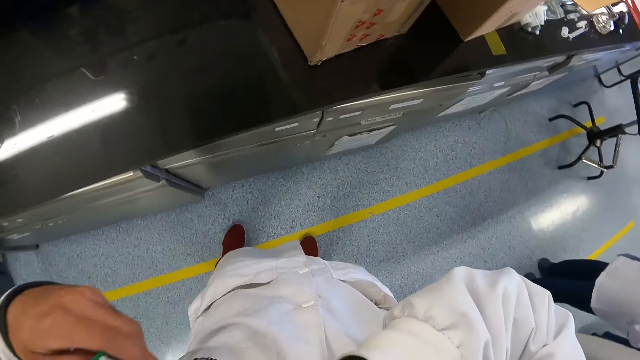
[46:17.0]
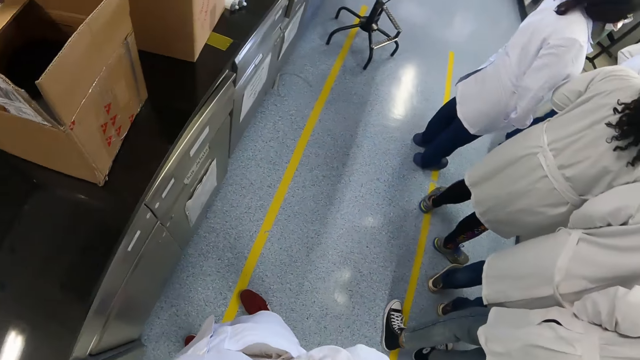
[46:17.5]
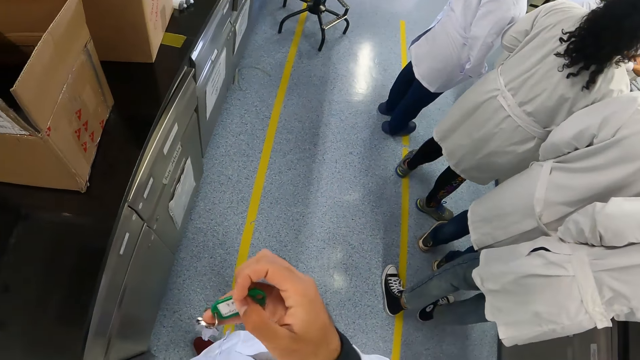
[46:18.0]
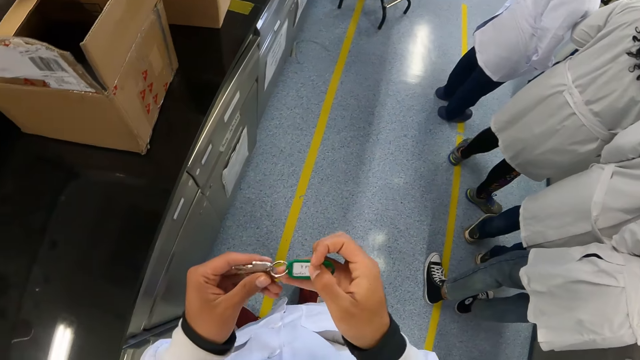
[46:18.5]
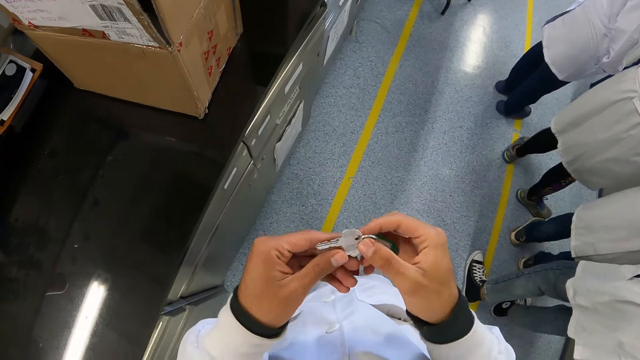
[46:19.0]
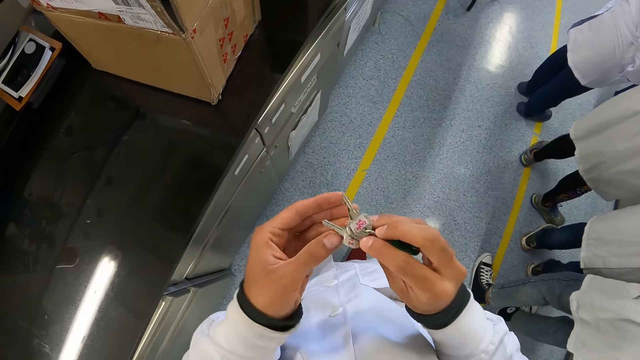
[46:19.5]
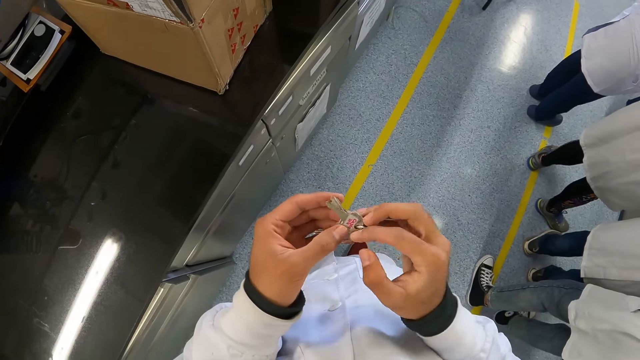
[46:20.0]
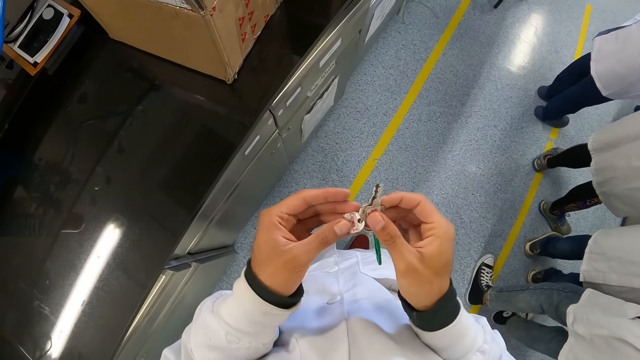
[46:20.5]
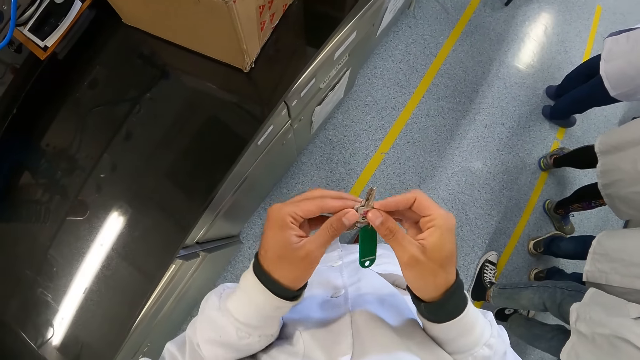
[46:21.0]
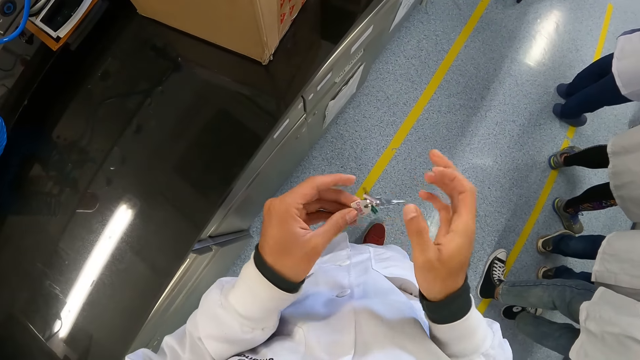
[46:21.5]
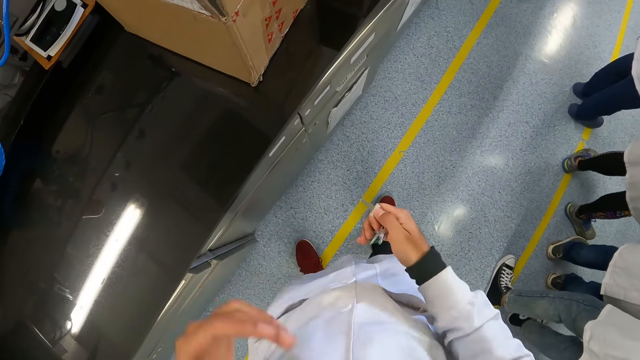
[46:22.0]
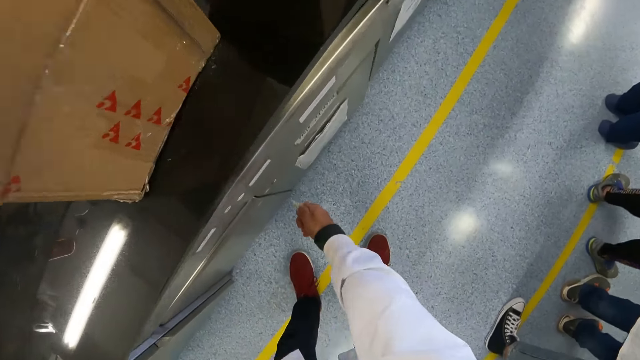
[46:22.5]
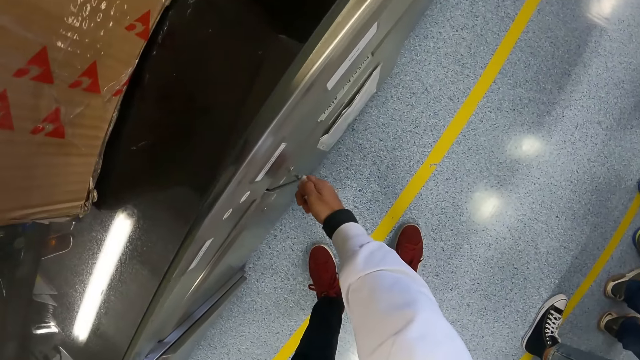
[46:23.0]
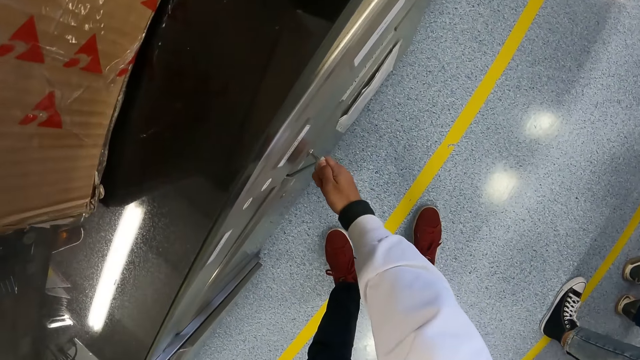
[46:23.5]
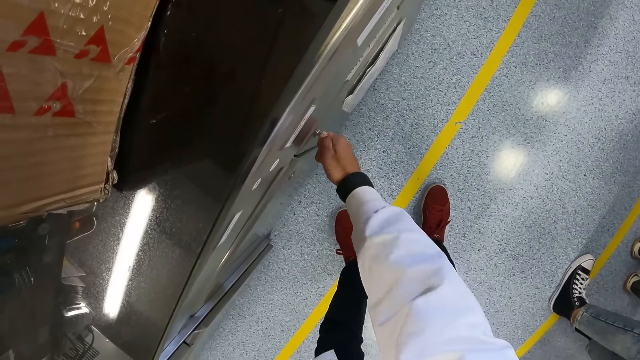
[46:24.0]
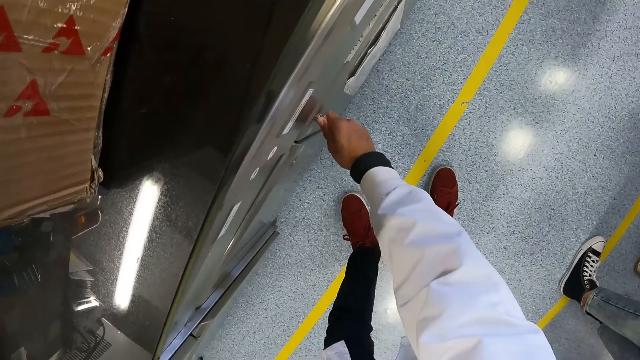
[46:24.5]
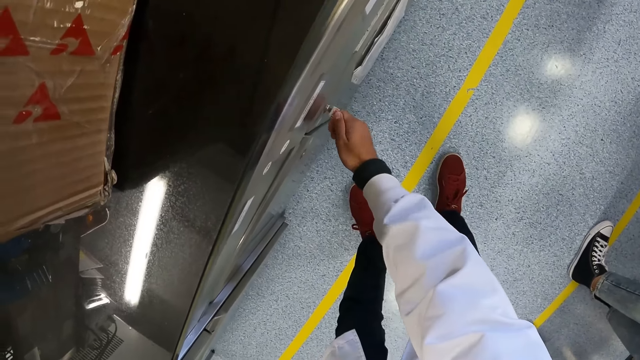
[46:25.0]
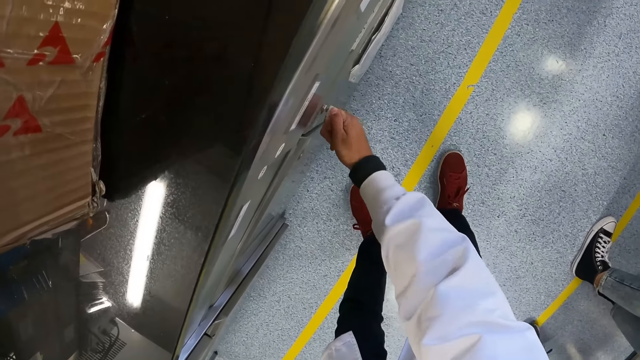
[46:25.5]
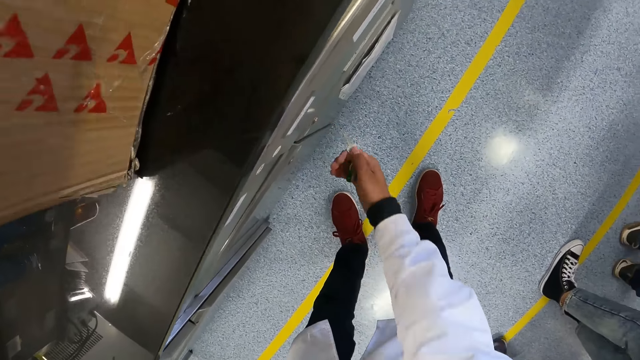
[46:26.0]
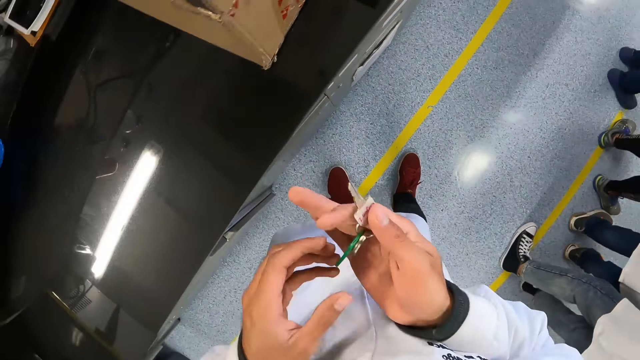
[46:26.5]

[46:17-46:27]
The camera wearer opens a cabinet with the key in her right hand. She unlocks the locker with the key.

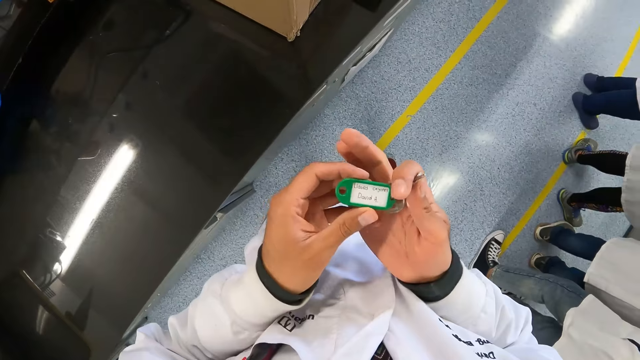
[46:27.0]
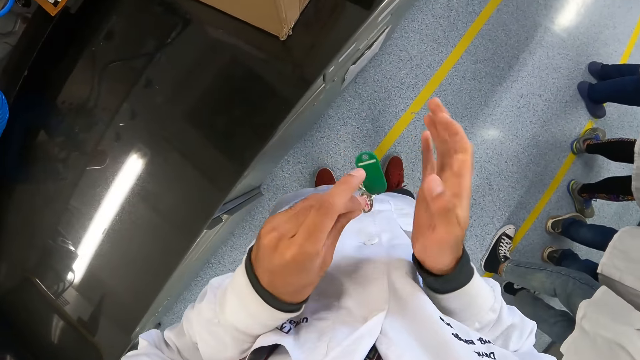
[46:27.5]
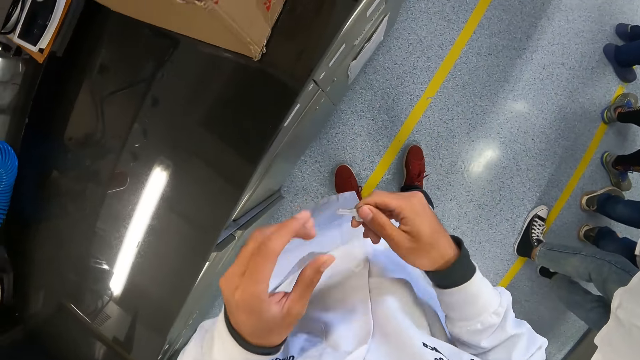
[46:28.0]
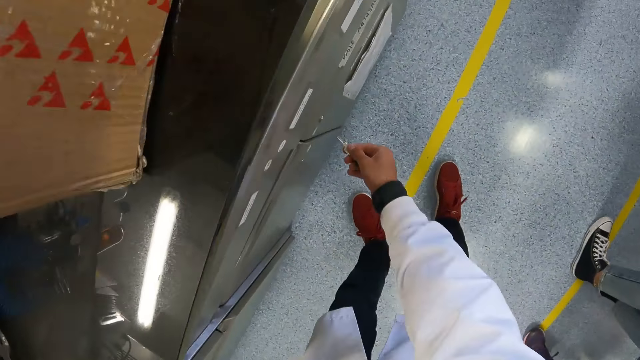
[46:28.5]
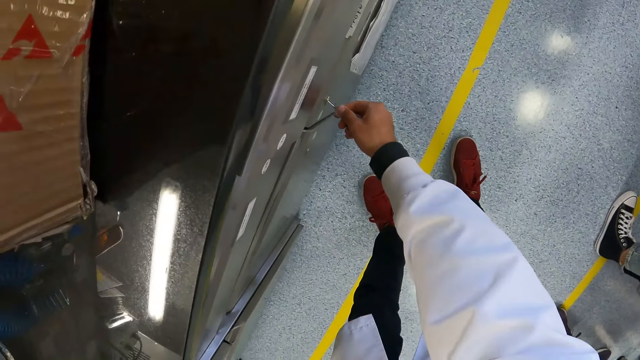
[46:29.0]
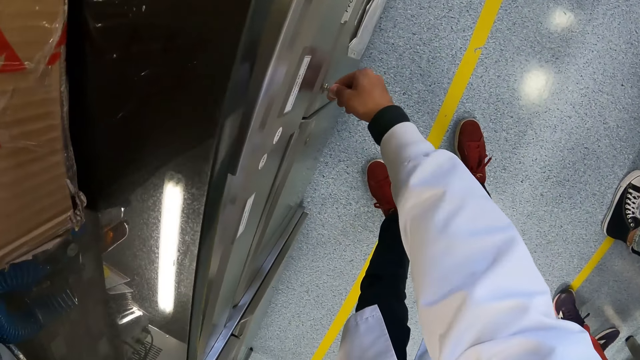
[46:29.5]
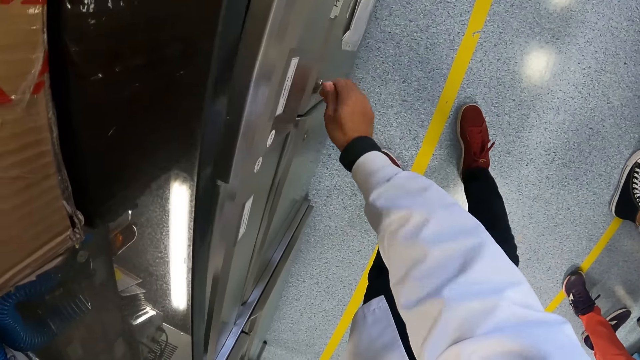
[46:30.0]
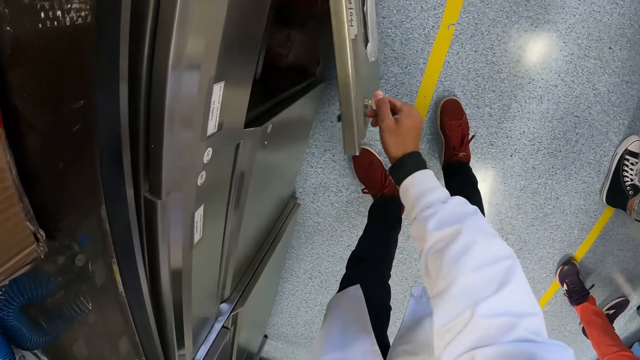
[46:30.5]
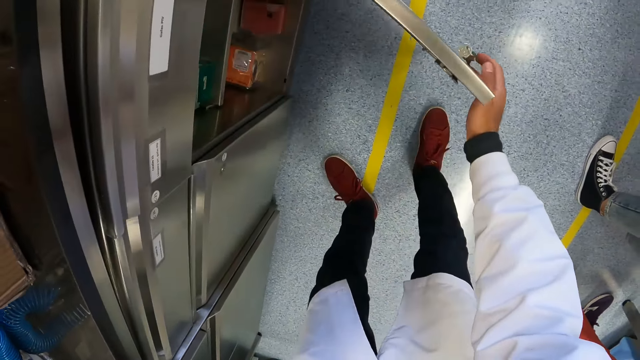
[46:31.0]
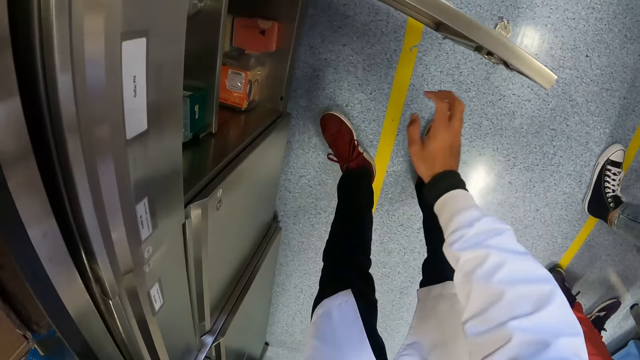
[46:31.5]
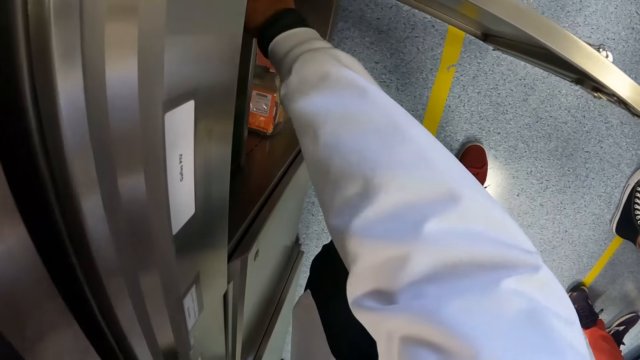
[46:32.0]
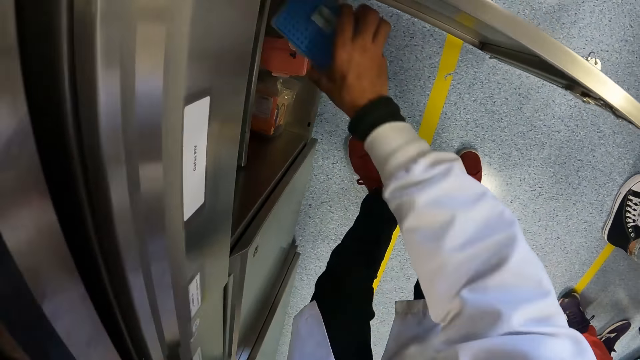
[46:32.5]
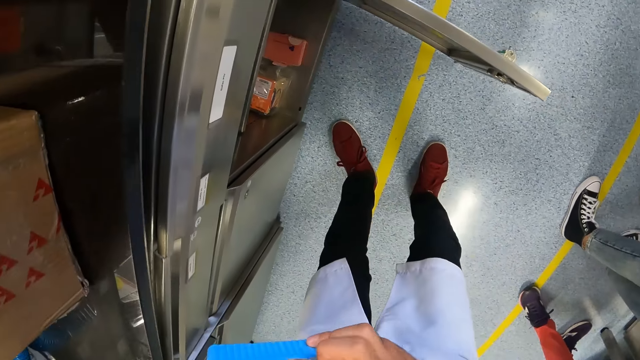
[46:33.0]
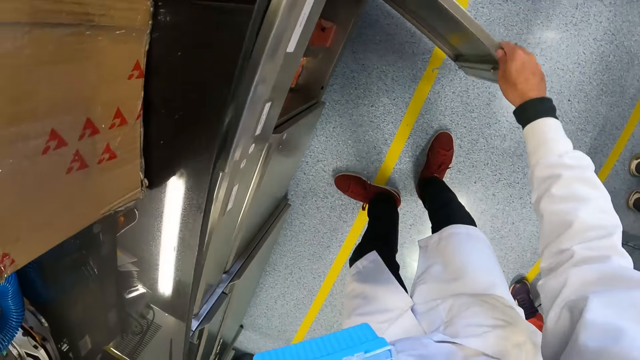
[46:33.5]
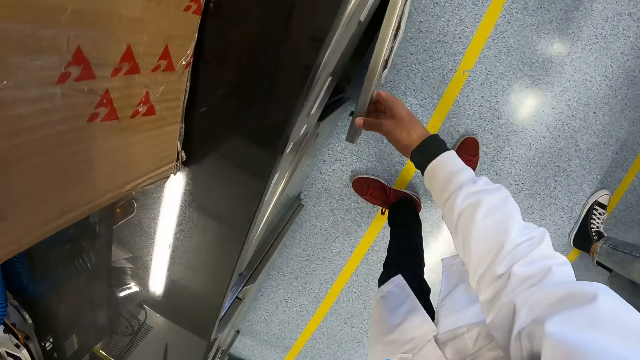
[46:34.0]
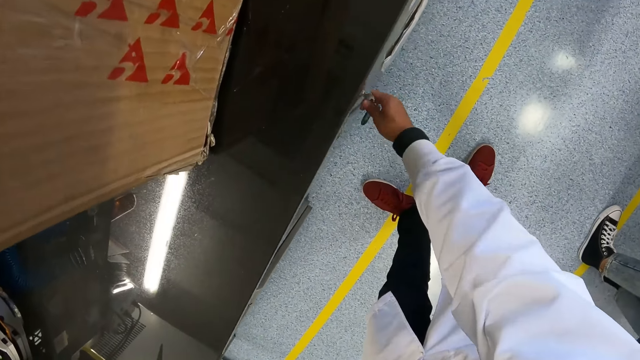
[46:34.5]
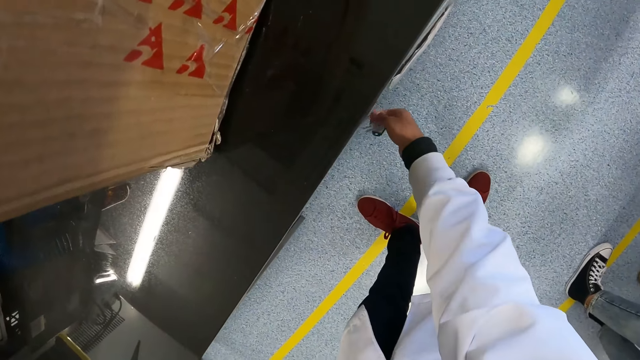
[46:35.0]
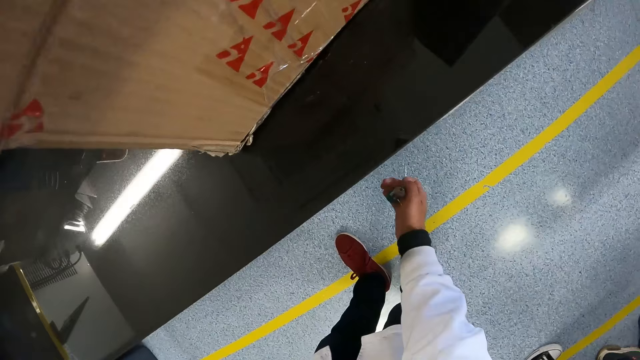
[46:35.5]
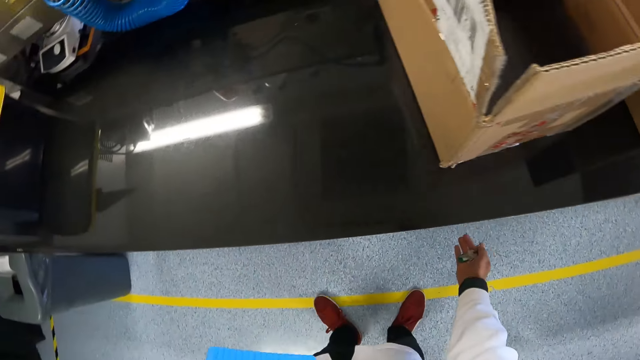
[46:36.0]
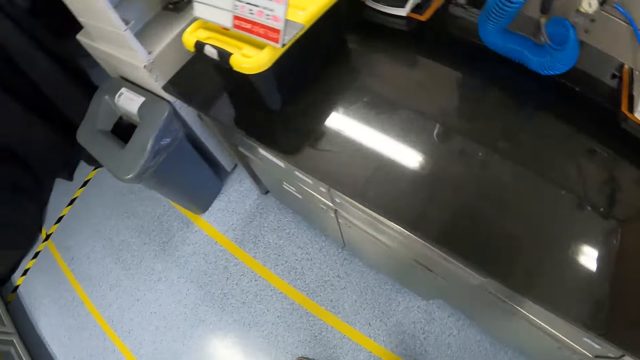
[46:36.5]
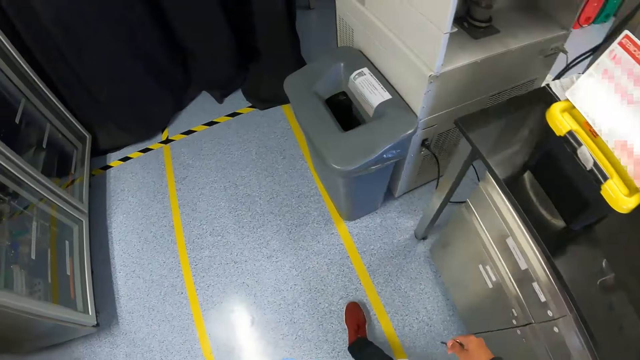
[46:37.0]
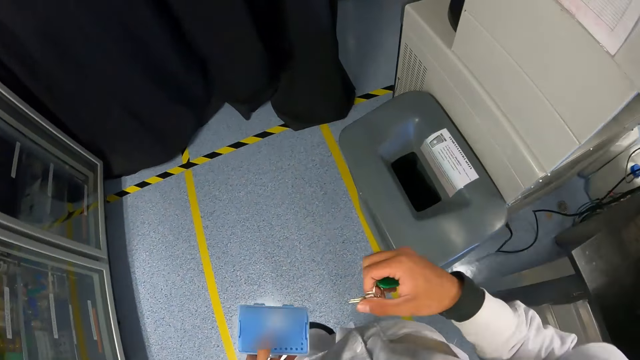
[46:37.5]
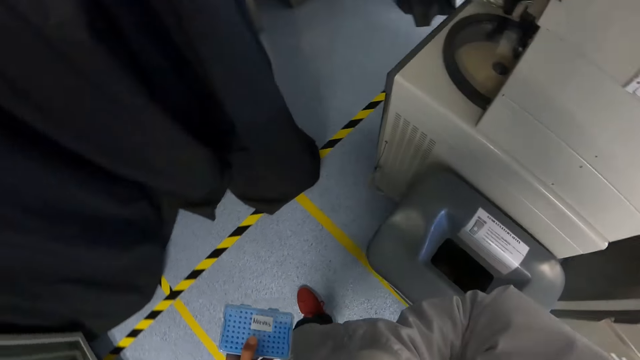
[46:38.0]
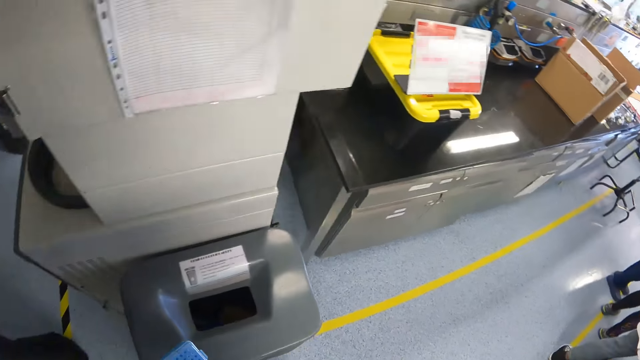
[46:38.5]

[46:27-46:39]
The camera wearer opens the cabinet with the key in her right hand. She carries a test tube case with her right hand. She picks up the container sample. She closes the cabinet with her right hand and locks the cabinet with the key in her right hand.
